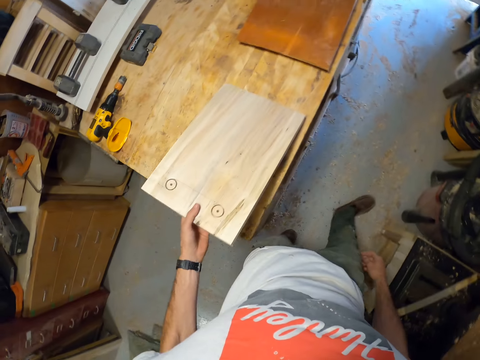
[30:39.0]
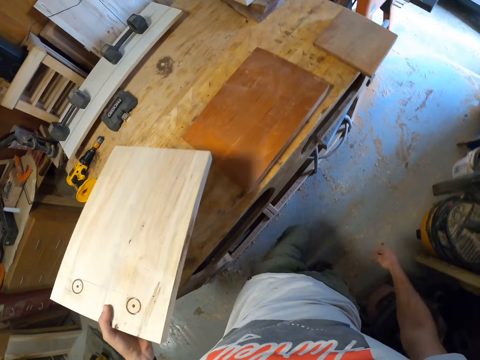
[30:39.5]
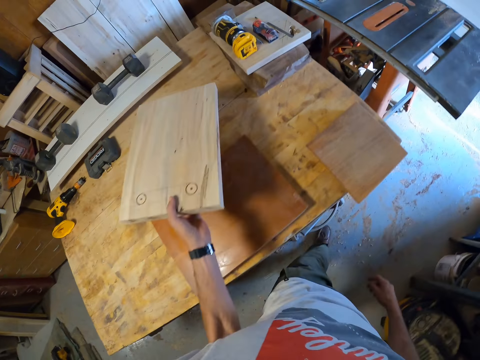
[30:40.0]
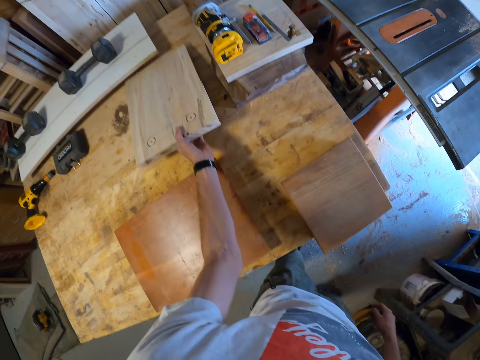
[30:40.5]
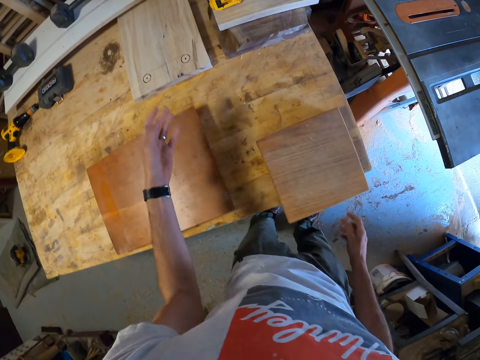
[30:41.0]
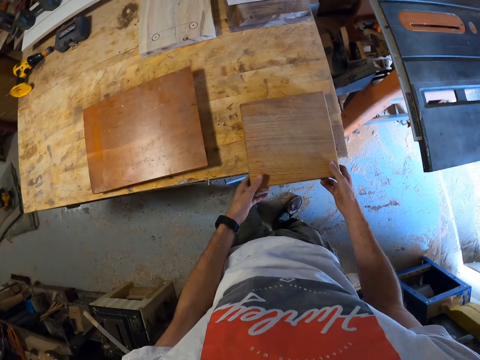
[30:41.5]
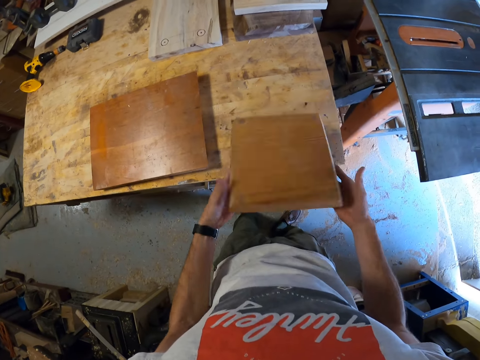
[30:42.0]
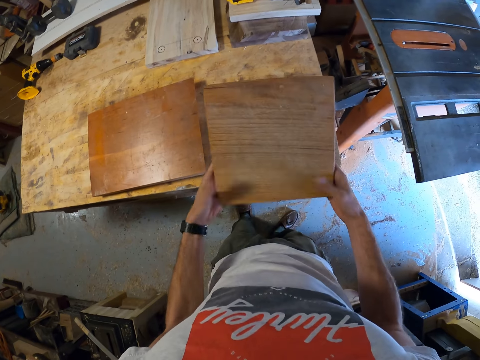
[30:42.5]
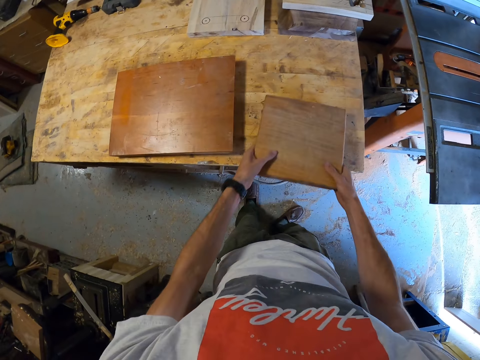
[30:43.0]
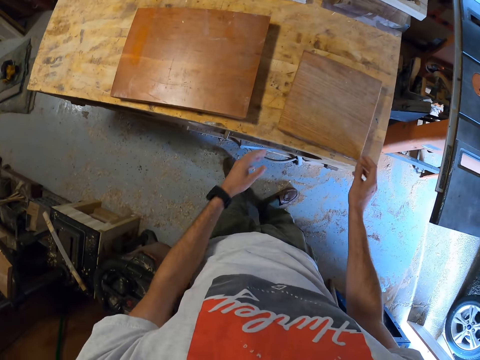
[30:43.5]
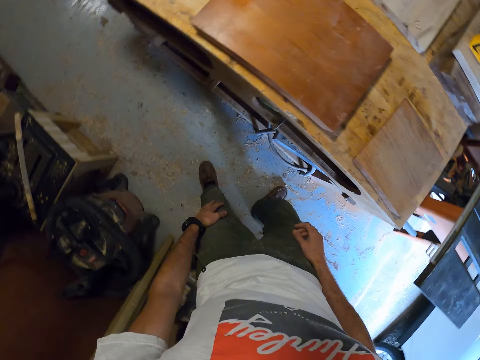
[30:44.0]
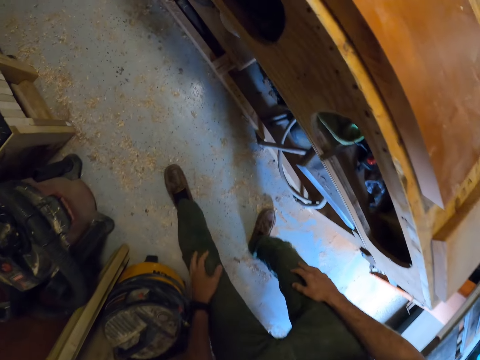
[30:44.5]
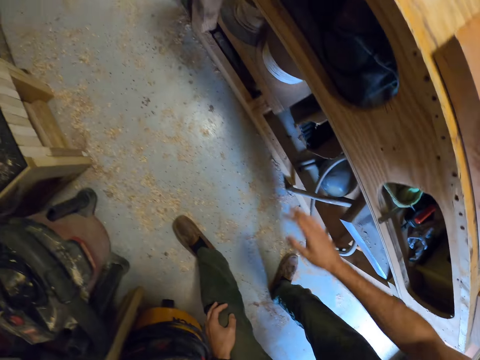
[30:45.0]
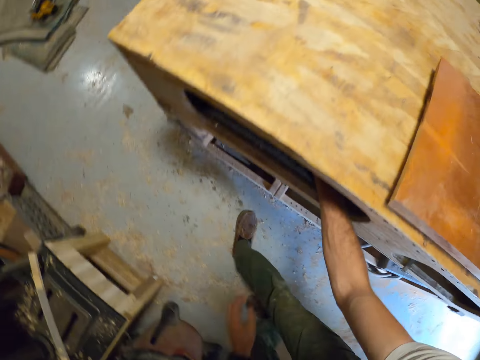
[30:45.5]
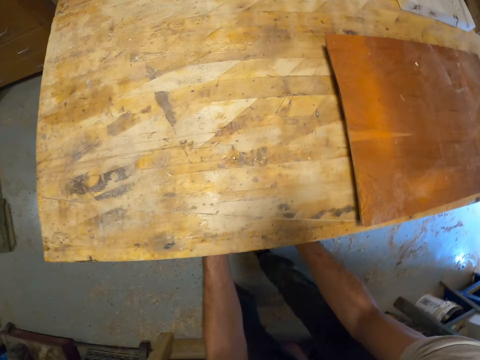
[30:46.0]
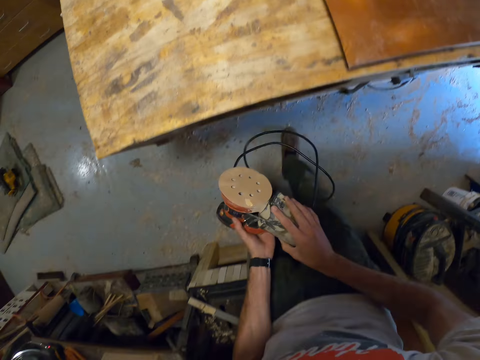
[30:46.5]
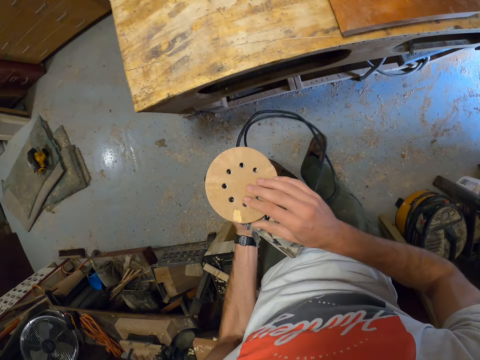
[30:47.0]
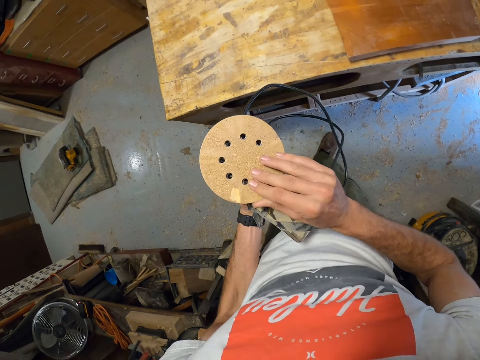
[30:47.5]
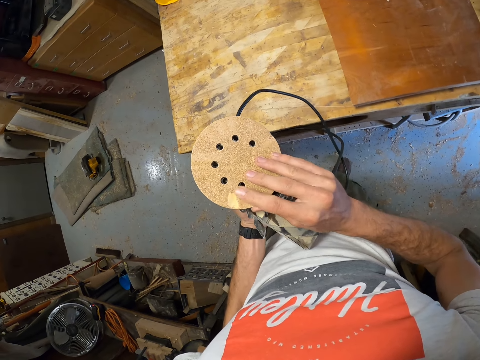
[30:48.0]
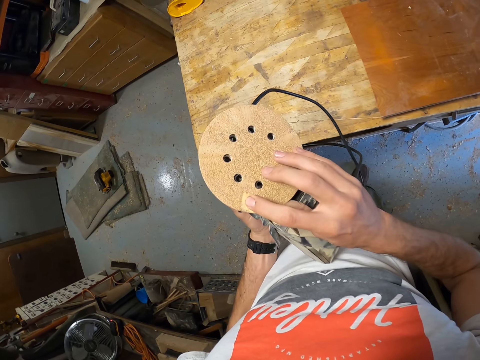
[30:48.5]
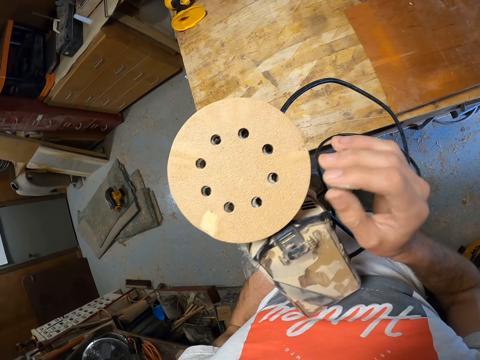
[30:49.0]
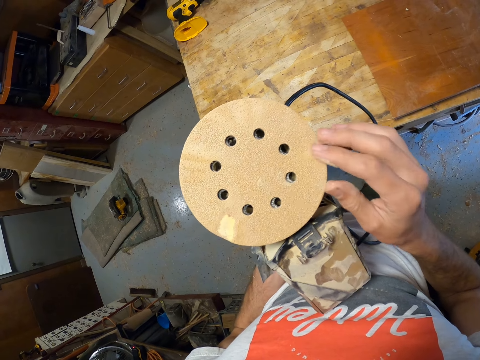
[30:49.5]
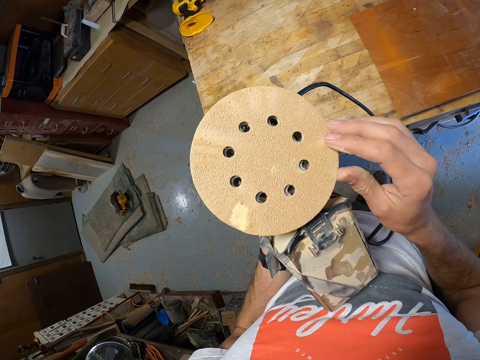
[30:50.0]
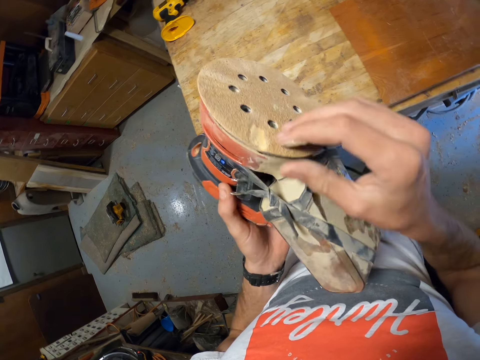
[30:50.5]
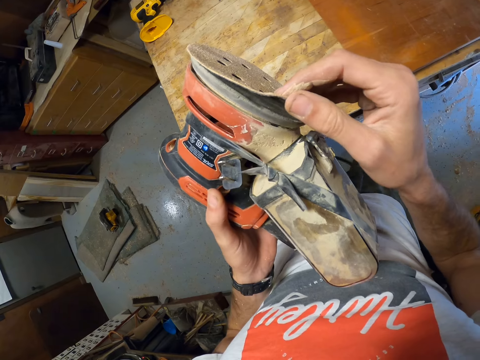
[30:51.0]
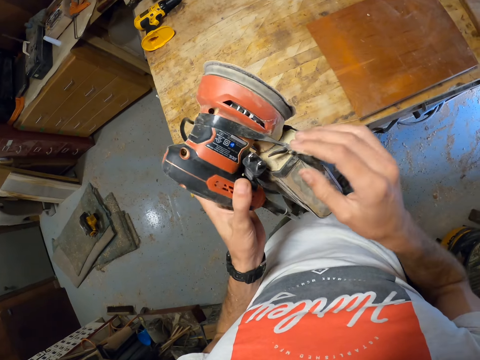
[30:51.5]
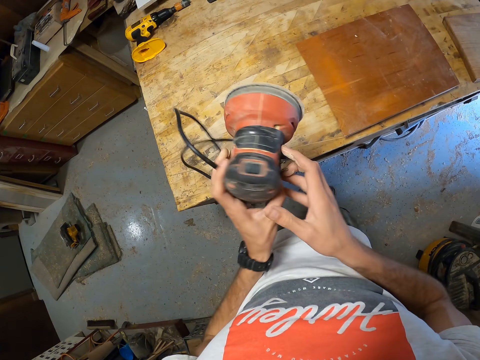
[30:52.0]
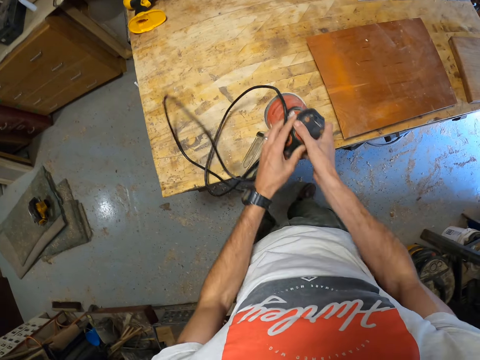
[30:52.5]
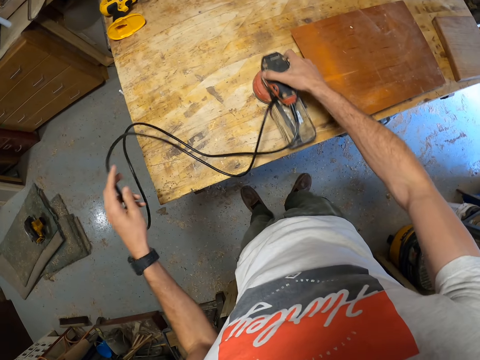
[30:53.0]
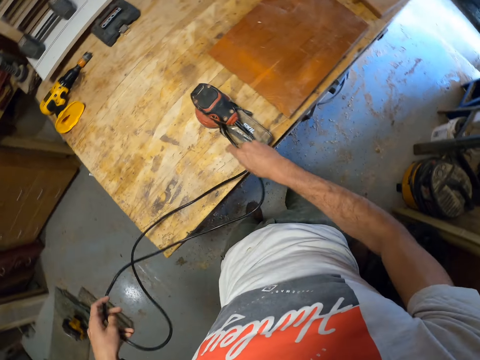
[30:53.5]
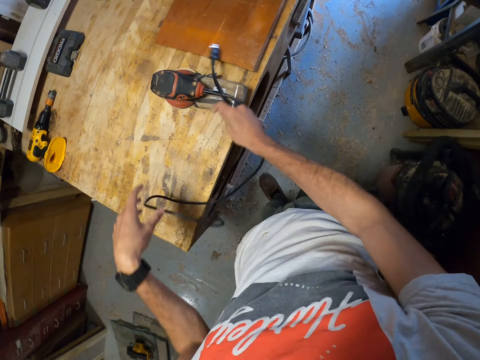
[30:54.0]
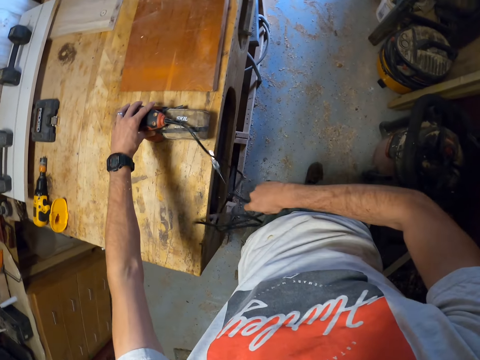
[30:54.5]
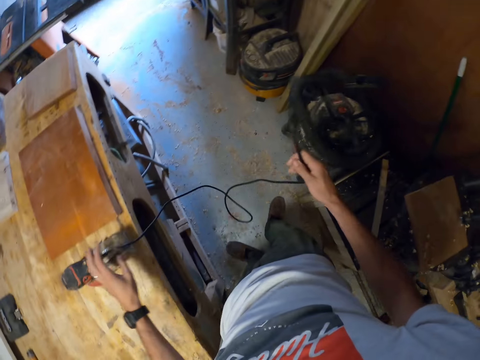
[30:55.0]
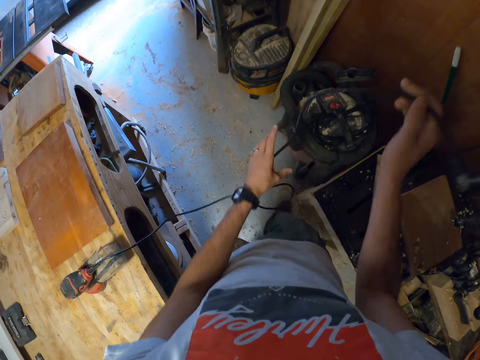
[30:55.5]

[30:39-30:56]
The camera wearer drops the piece of wood from the workbench with his left hand. He picks up the other piece of wood from the workbench with both hands, flips the piece of wood with both hands, and drops the piece of wood on the workbench with both hands. He picks up a grinding machine or sander from a drawer under the workbench with both hands. He touches the surface of the grinding machine in his right hand. He looks at the sander. He lifts up the sanding pad. He drops the grinding machine on the workbench with both hands. He removes the grinding machine plug with both hands.

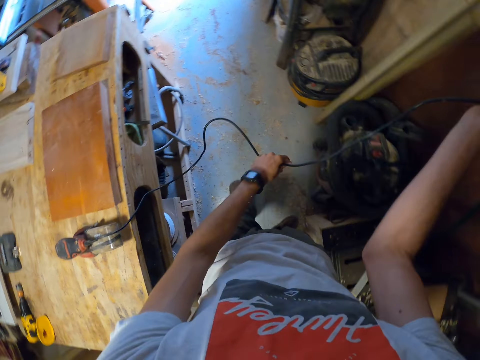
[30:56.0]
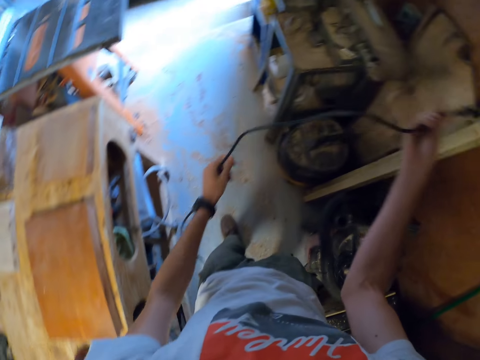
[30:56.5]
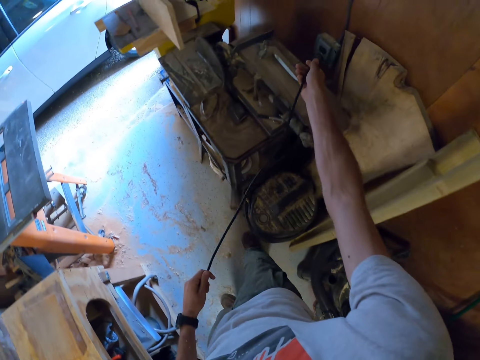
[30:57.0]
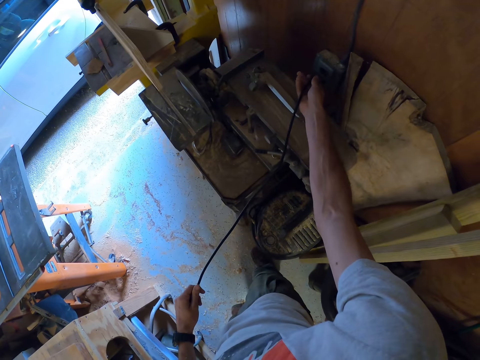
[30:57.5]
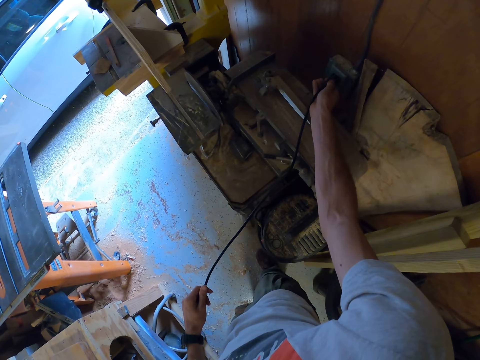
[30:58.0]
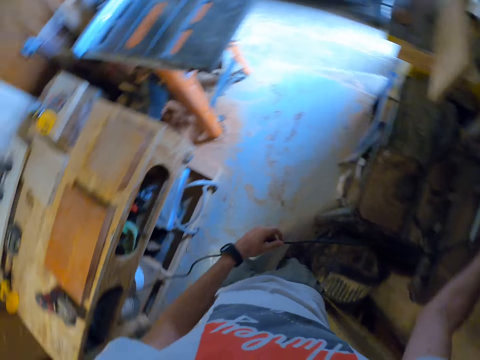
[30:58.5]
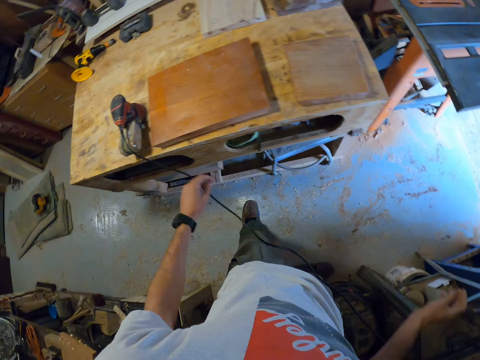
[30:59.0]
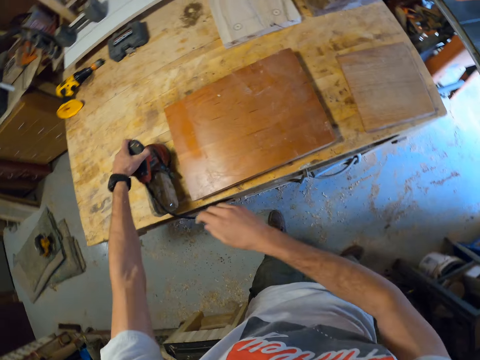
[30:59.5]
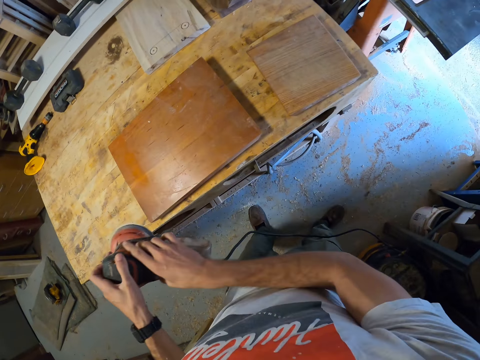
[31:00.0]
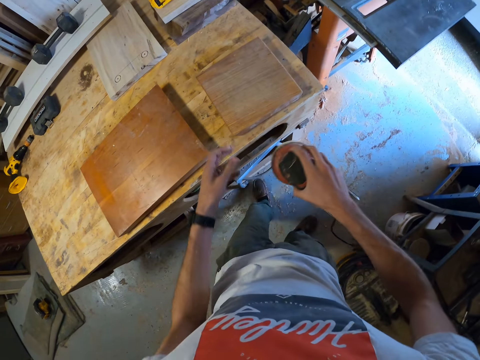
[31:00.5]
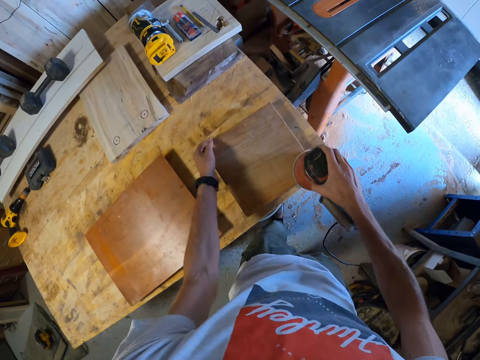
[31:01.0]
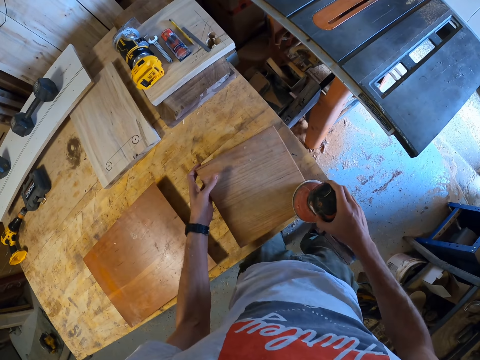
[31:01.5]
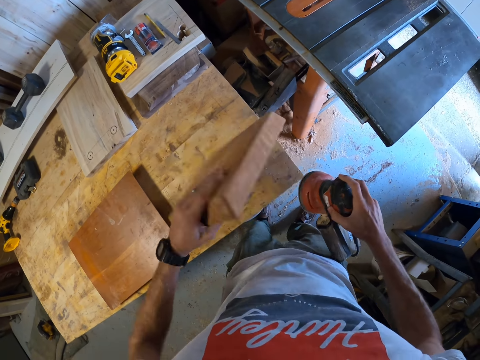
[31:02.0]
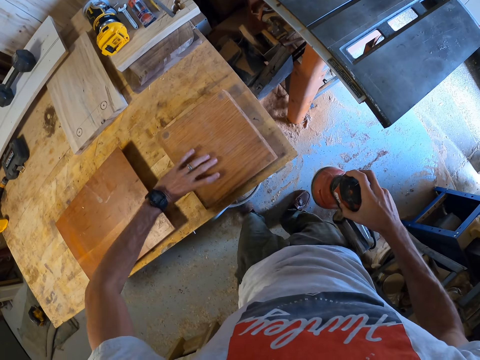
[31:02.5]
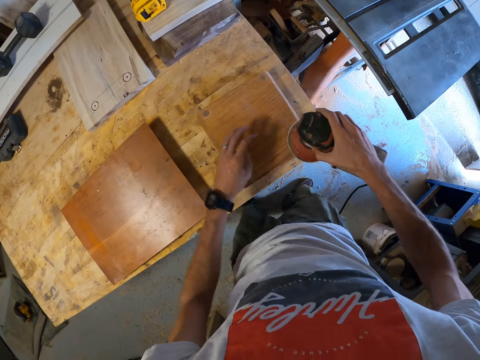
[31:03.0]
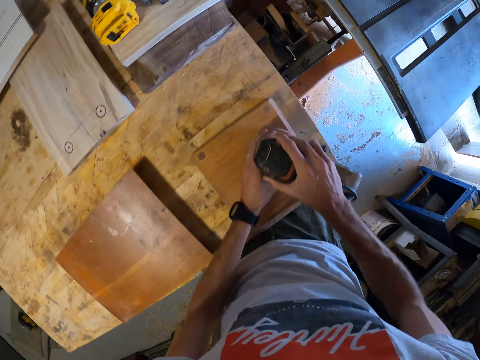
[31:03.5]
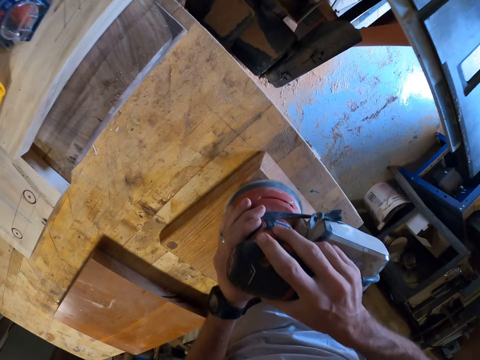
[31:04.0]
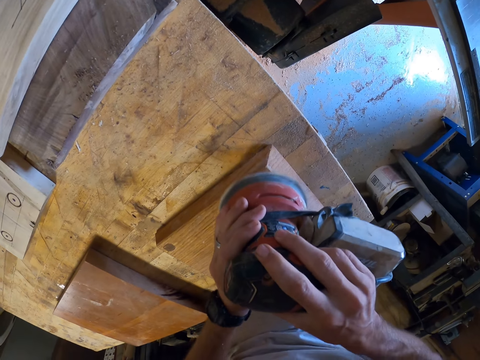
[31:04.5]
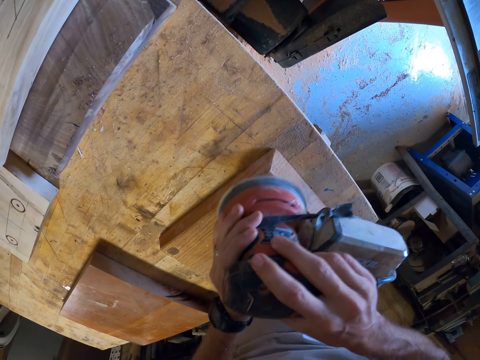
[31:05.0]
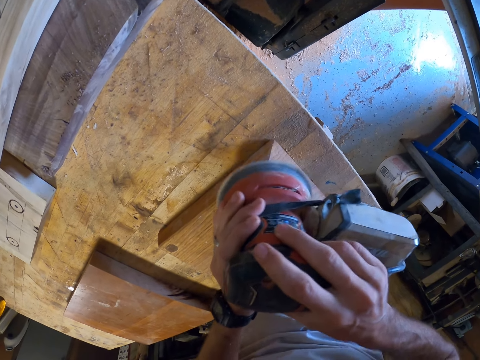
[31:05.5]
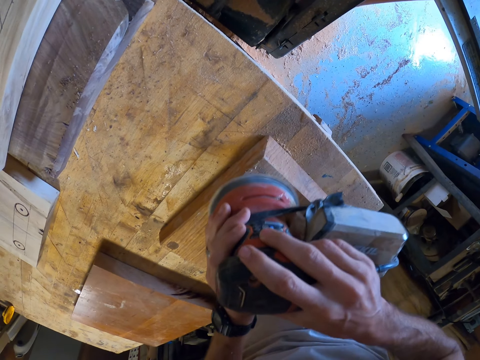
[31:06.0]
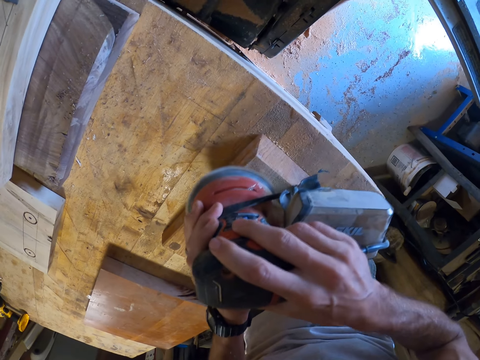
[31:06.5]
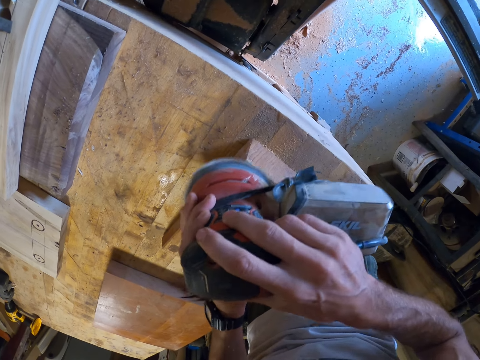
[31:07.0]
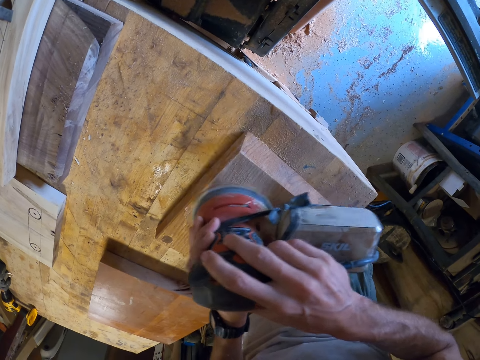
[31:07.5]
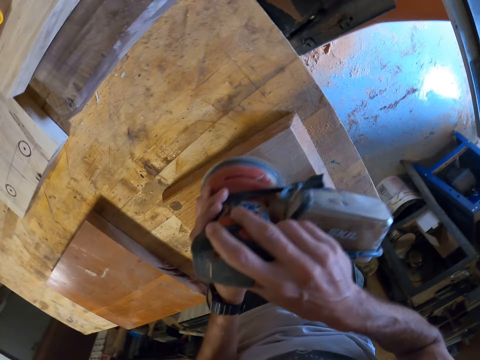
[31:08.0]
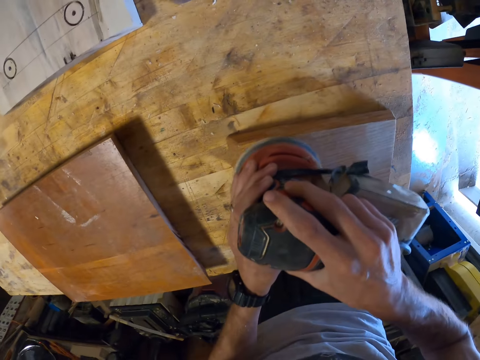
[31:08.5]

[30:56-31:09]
The camera wearer plugs the plug on a socket on the wall with his right hand. He picks up the grinding machine from the workbench with his left hand. He passes the grinding machine from his left hand to his right hand. He places the grinding machine on the other piece of wood on the workbench with his right hand. He flips the piece of wood with his left hand. He drops the piece of wood on the workbench with his left hand. He places the grinding machine on the piece of wood on the workbench with his right hand. He sands the piece of wood on the workbench with the grinding machine in his hands.
